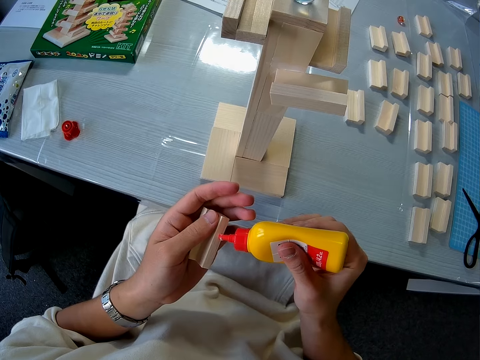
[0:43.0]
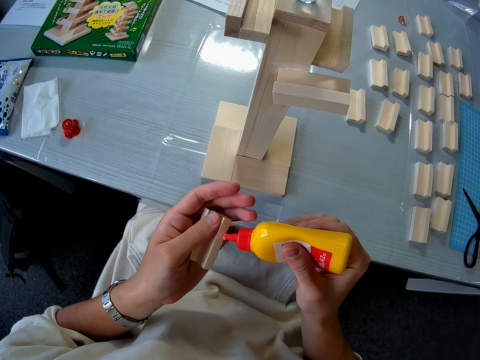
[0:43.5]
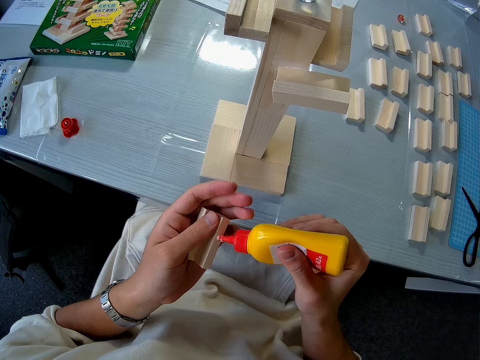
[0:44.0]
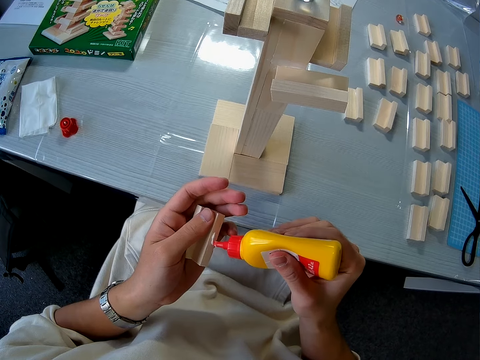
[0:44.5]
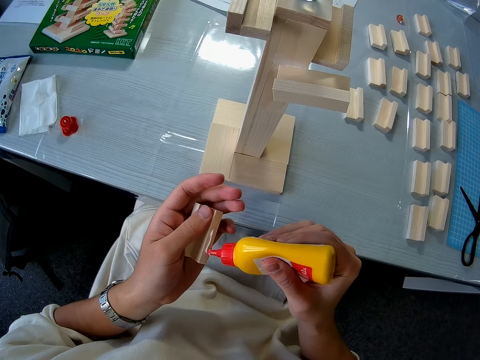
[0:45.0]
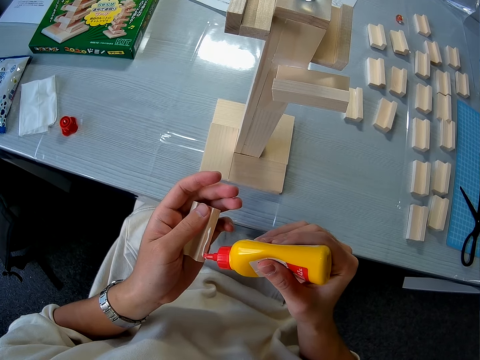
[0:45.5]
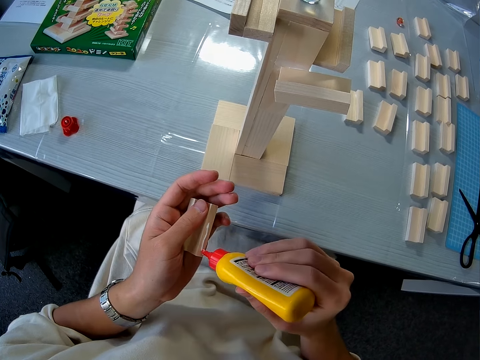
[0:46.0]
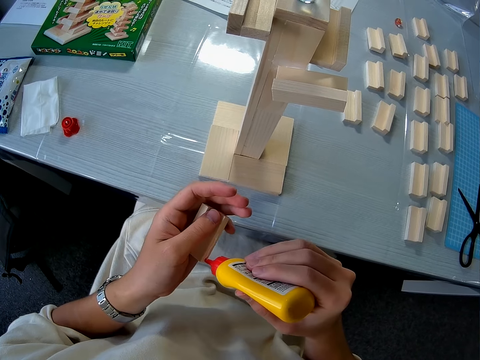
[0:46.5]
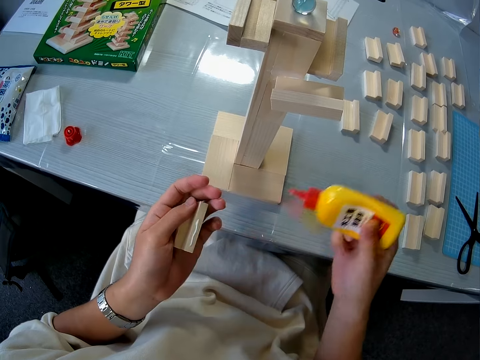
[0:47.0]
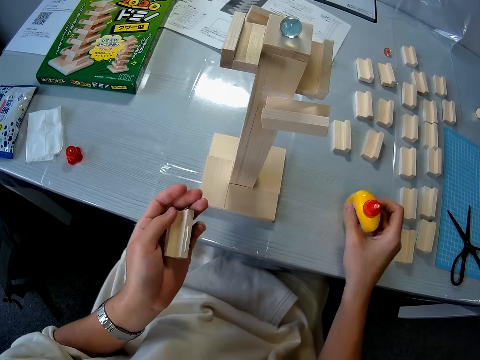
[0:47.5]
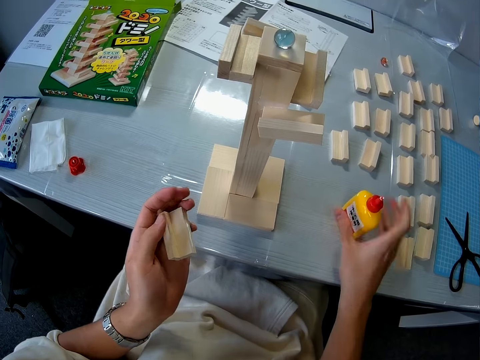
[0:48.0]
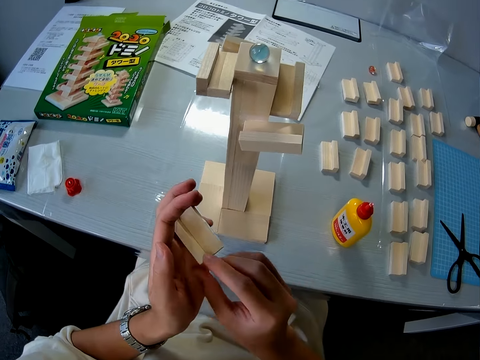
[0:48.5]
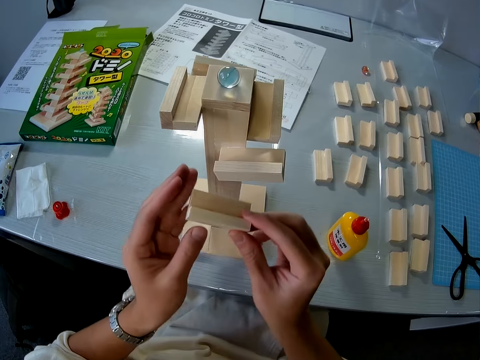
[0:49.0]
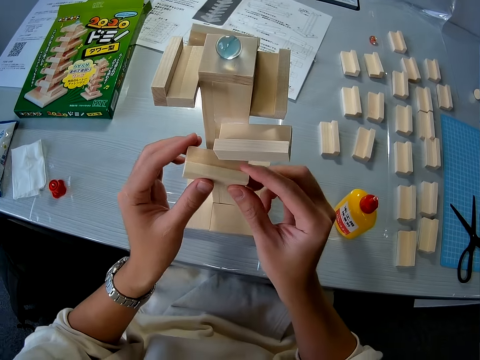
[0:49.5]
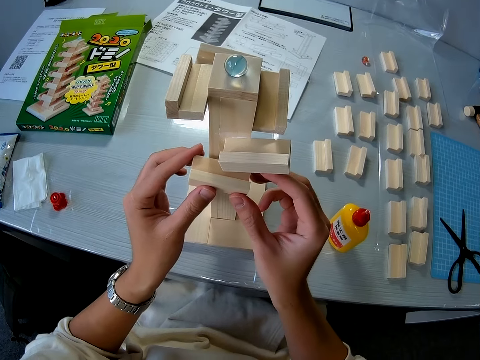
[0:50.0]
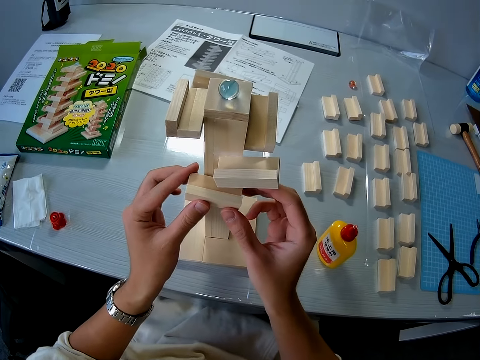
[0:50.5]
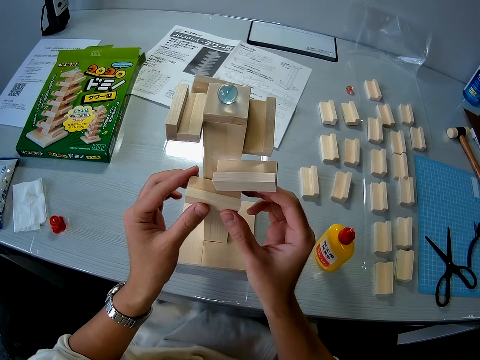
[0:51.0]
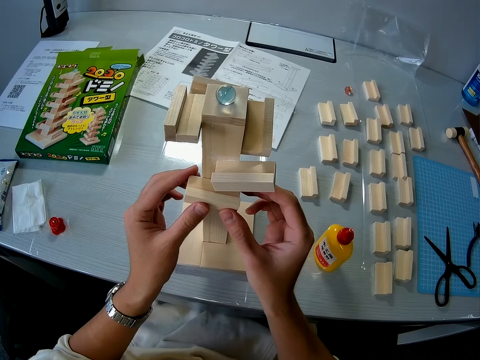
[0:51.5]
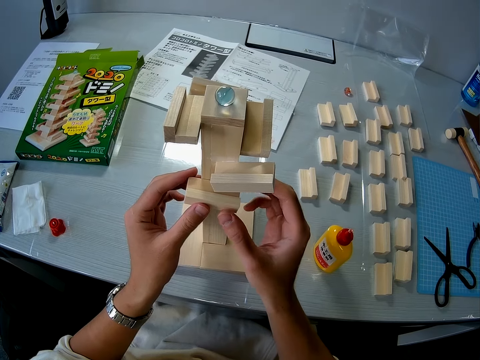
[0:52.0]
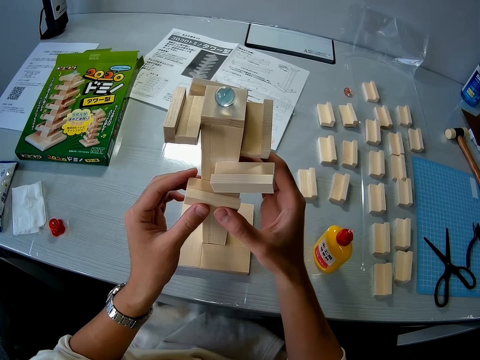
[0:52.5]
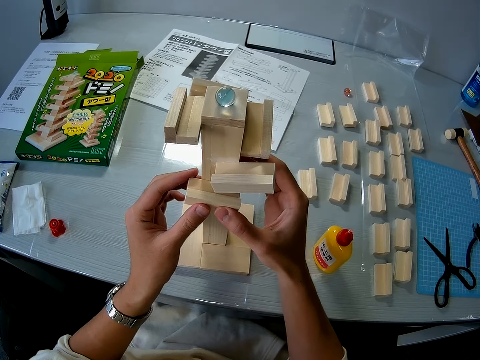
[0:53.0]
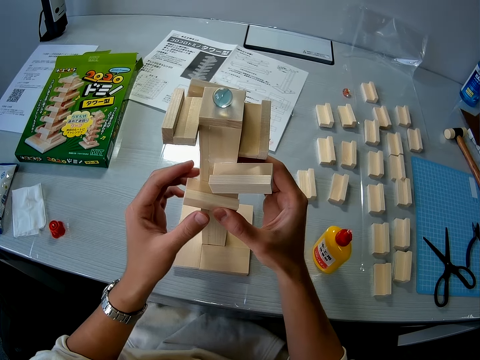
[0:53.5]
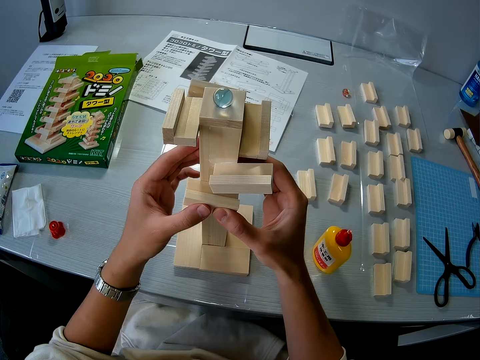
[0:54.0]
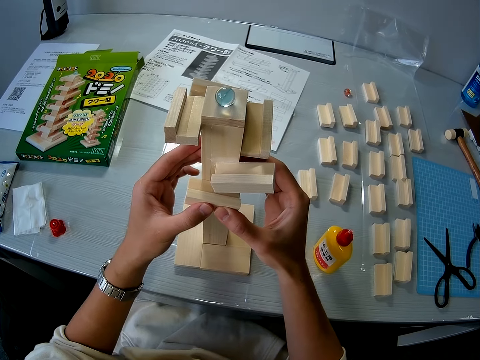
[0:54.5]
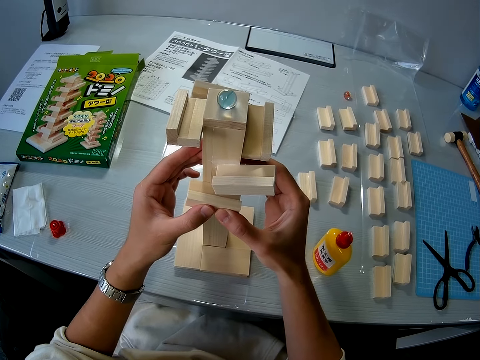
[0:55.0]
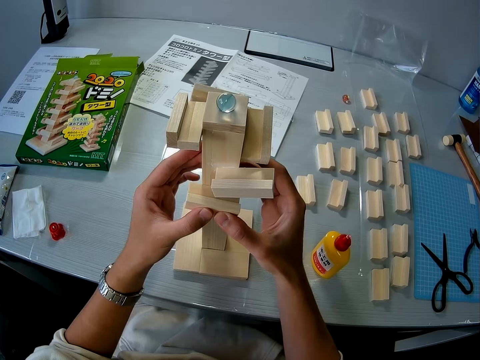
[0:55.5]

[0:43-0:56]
The camera wearer applies glue to the second wooden piece in his left hand. He drops the glue container on the table. He connects the wooden mechanical piece to the wooden mechanical model.

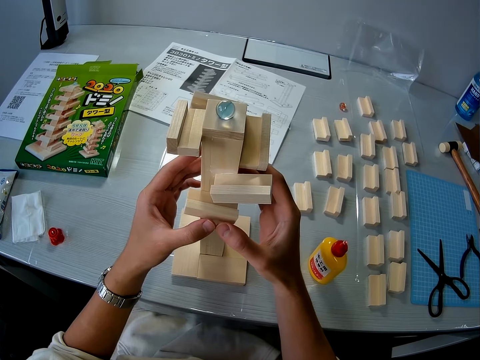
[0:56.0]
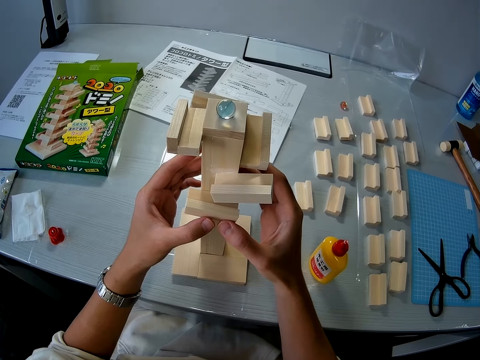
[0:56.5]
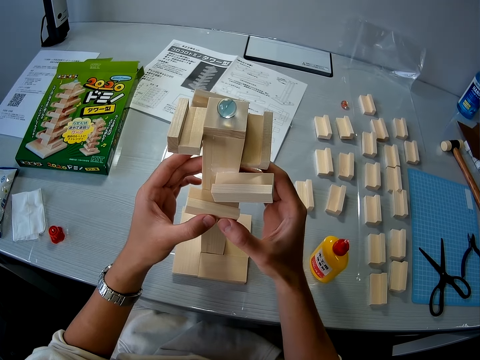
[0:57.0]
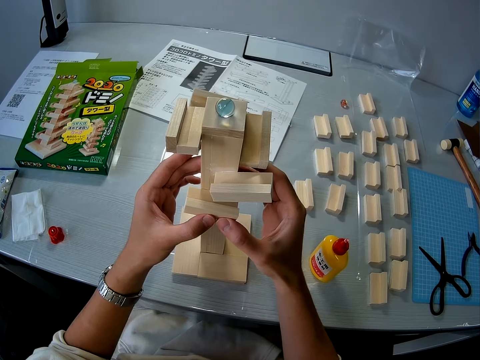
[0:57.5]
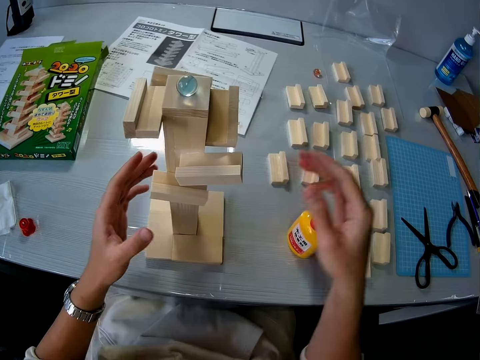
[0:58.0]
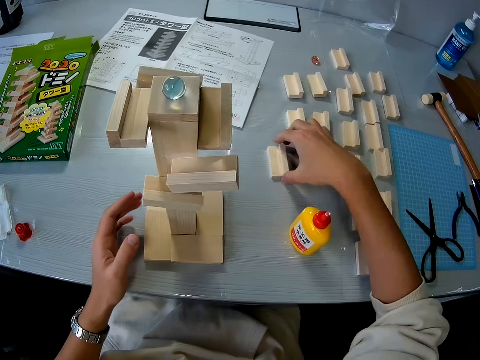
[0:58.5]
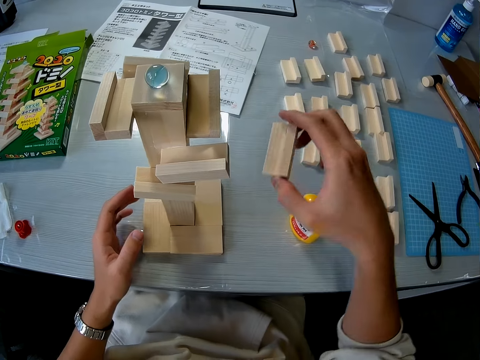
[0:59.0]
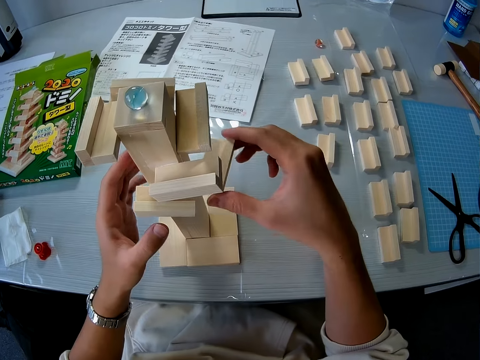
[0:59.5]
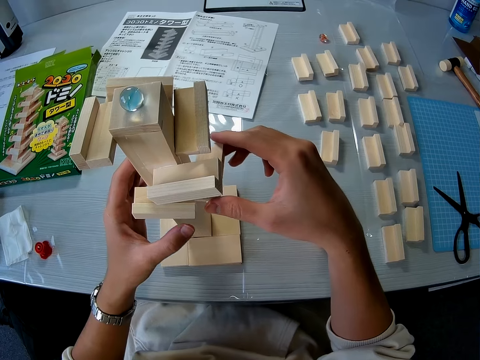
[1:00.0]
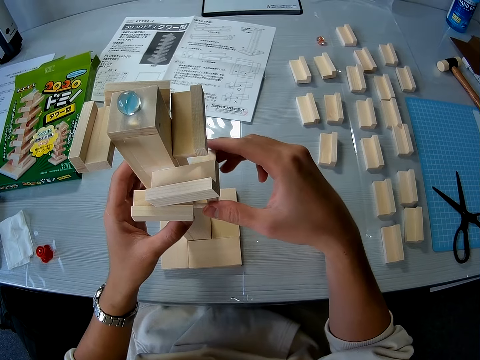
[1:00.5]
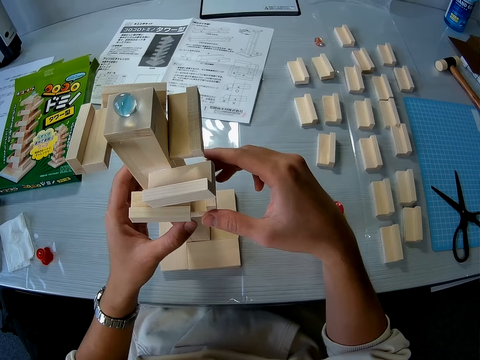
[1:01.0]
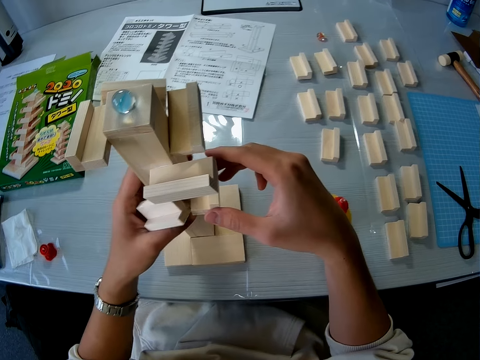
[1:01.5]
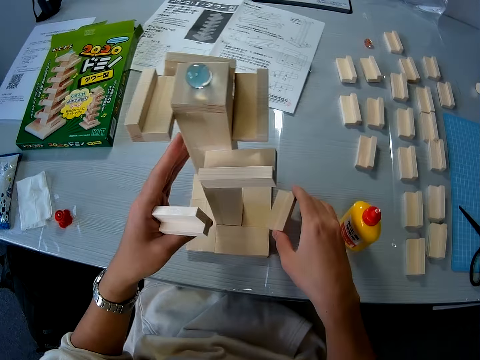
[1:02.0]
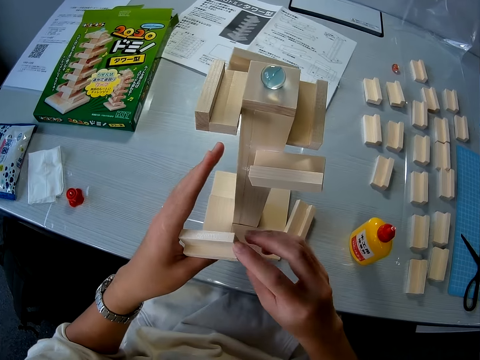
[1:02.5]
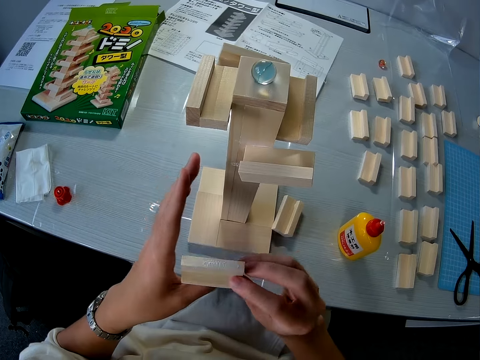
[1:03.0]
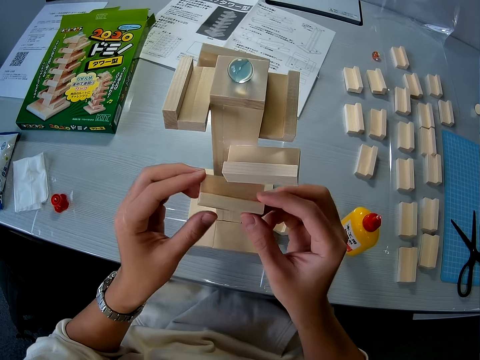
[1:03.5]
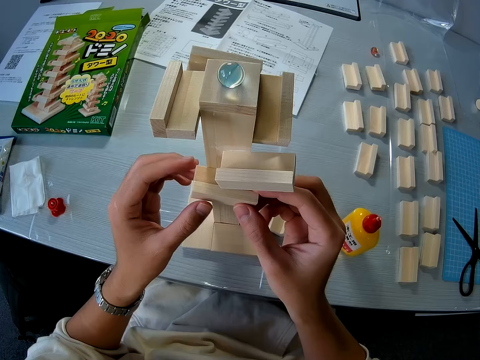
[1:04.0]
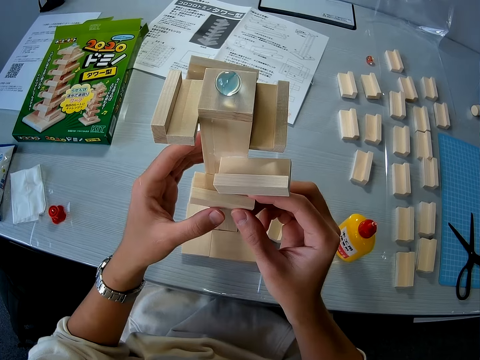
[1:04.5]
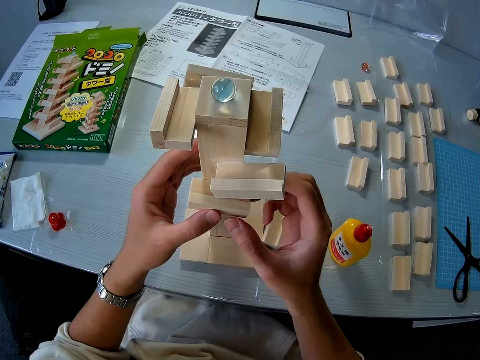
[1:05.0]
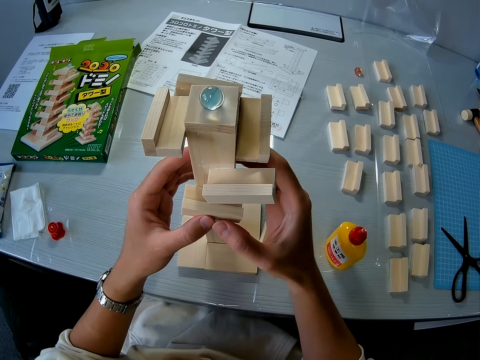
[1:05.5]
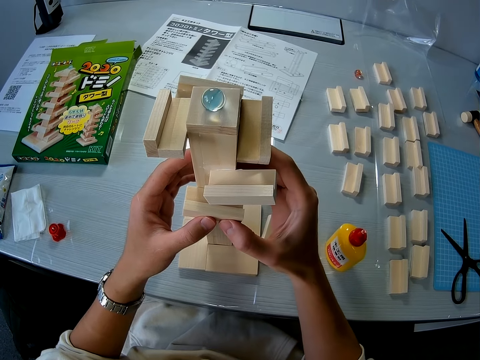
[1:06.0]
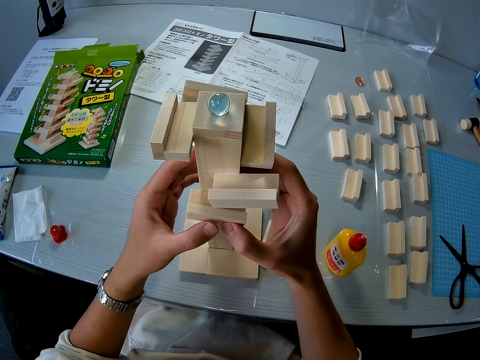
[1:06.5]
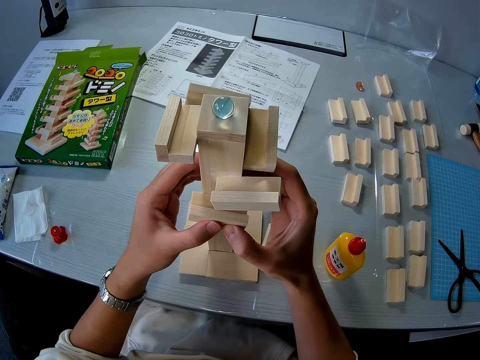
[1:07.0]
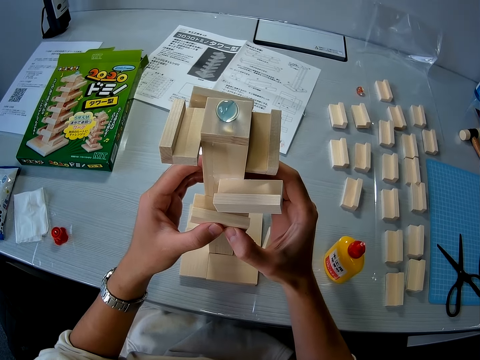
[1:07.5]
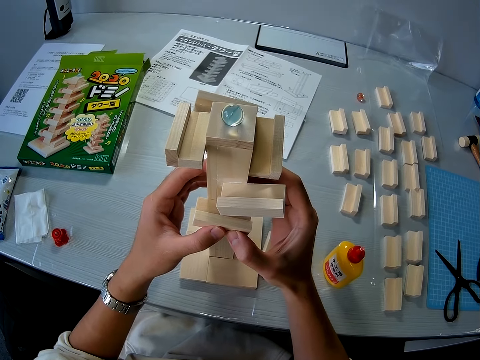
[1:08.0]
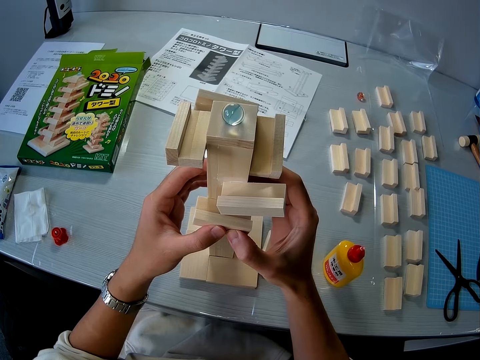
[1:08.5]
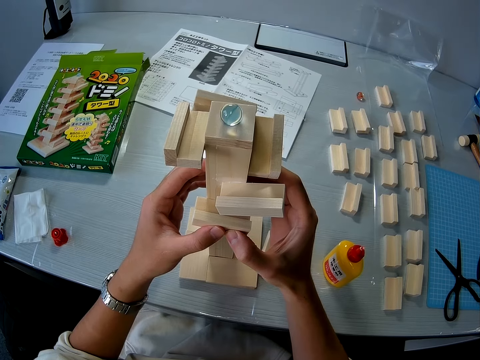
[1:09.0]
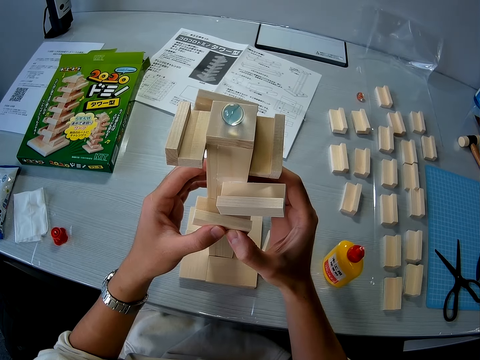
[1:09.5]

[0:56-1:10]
The camera wearer picks up a third wooden mechanical piece from the table. He connects the third wooden mechanical piece to the wooden mechanical model on the table. He mistakenly lets the second wooden mechanical piece fall on his left hand. He drops the third wooden mechanical piece on the table. He holds a piece of wood. He connects the second wooden mechanical piece to the wooden mechanical model on the table.
